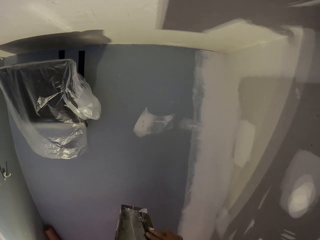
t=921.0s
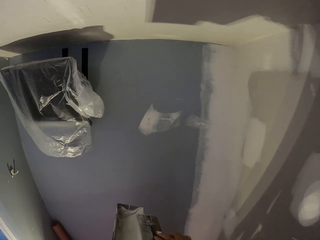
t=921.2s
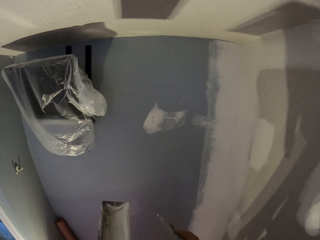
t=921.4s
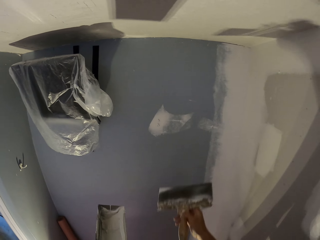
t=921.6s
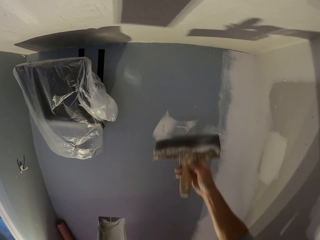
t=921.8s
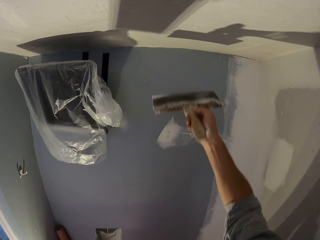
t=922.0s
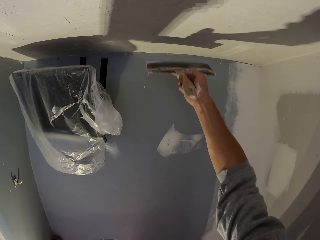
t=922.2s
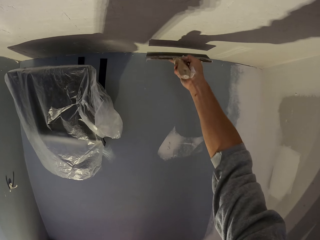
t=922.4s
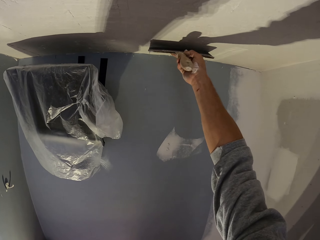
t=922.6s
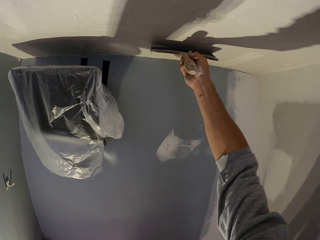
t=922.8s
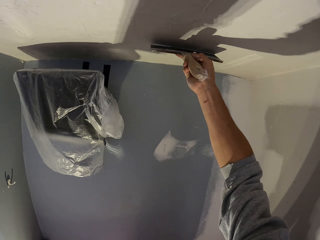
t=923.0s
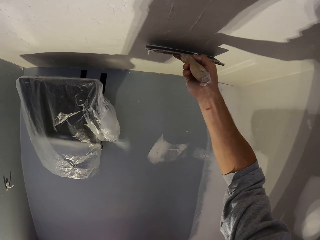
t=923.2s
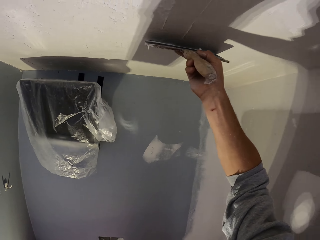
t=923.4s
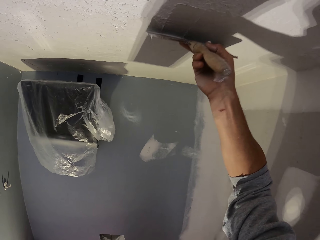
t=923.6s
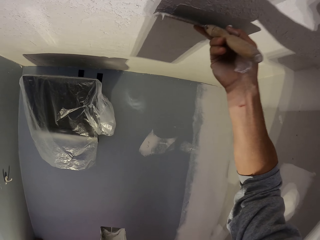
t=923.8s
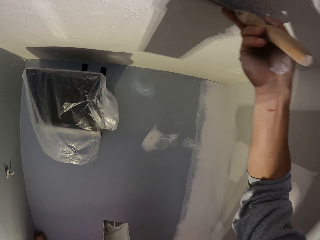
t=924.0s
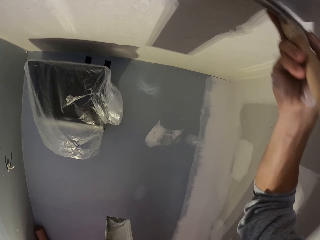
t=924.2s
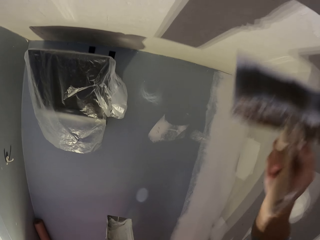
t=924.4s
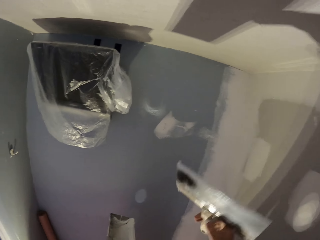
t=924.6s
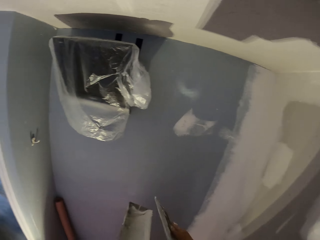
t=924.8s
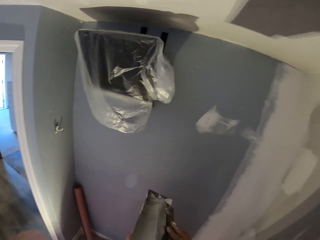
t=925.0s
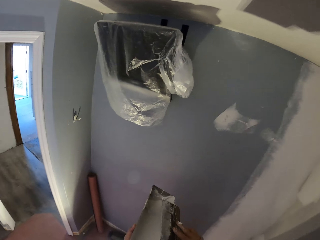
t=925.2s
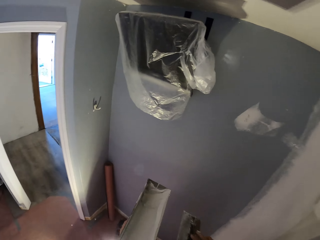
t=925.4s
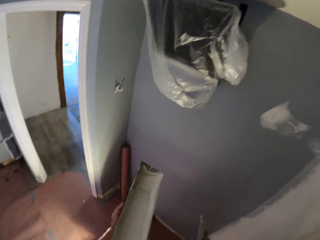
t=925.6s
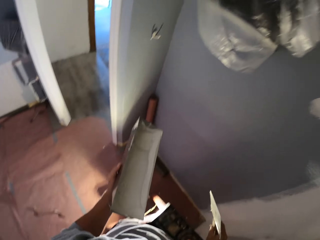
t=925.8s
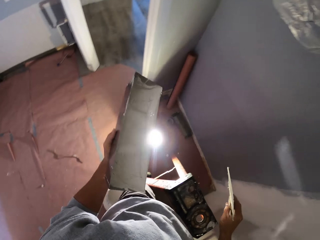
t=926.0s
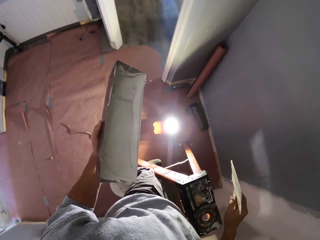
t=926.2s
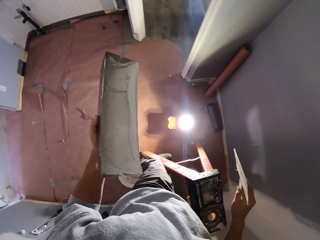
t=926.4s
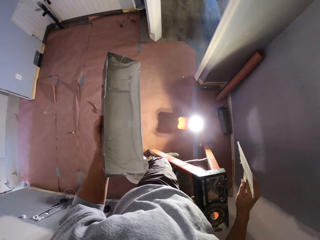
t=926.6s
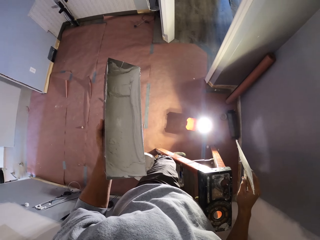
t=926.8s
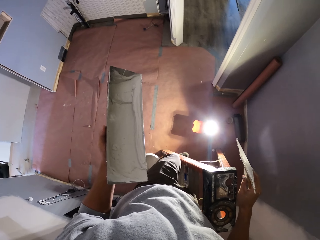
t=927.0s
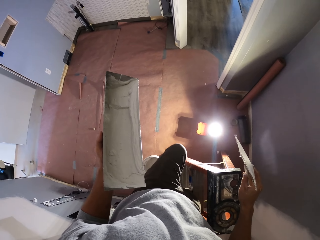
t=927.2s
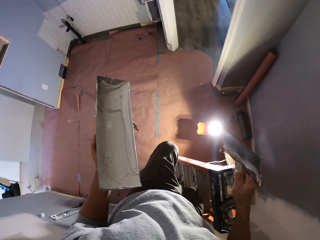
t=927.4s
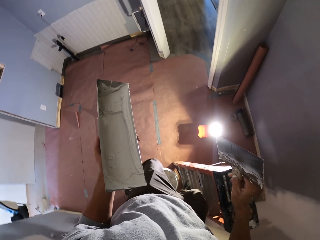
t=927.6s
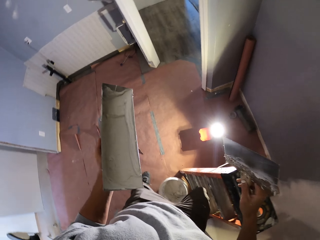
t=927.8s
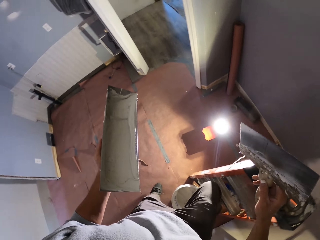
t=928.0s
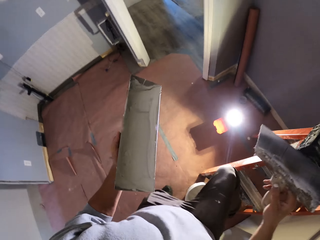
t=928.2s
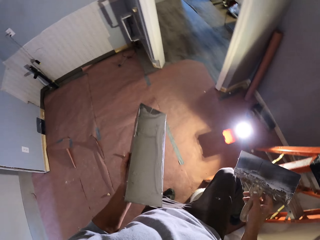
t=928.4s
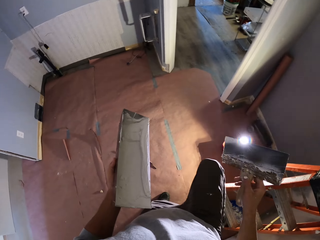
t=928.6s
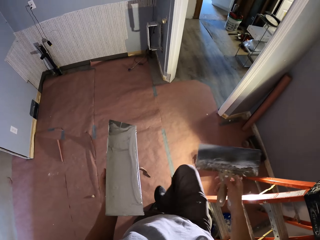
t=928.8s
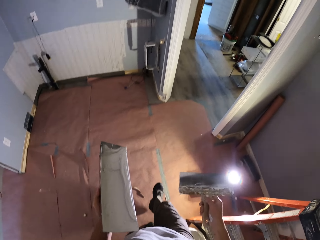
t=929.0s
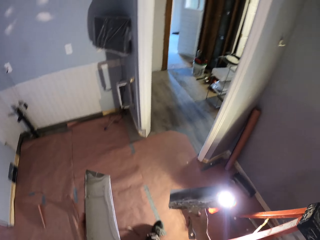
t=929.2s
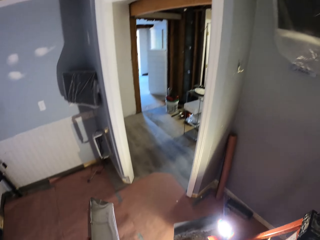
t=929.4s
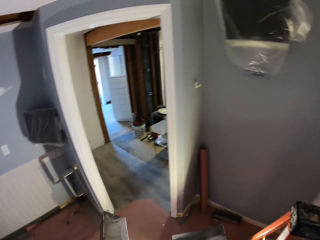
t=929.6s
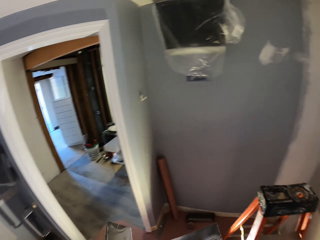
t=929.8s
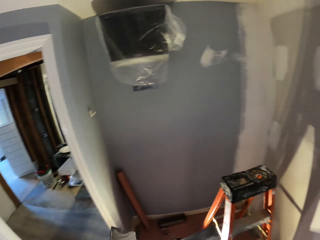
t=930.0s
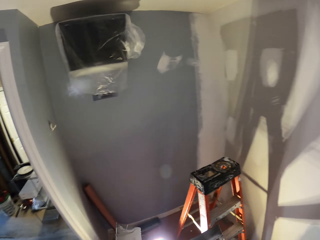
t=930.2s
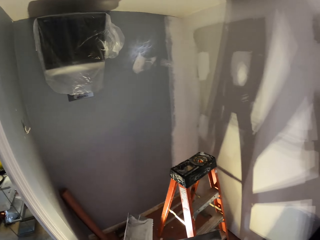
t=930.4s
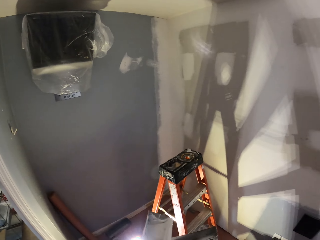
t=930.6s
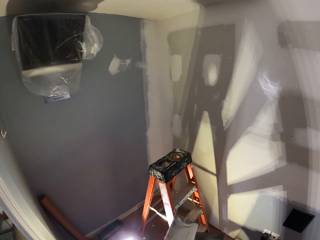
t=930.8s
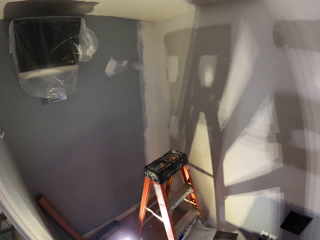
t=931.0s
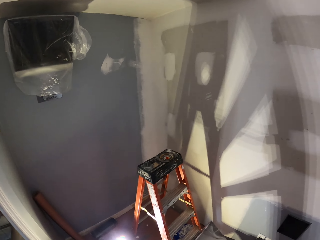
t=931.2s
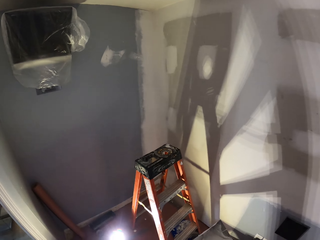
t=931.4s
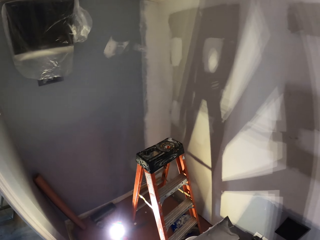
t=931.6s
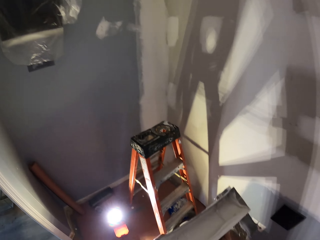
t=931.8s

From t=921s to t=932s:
The camera wearer stops applying the filler. He moves his hand with the scraper towards the filler can and rubs the scraper on the filler can. He moves his hand with the scraper towards the wall and applies the filler on the wall. He stops applying the filler. He moves his hand with the scraper towards the filler can and rubs the scraper on the filler can. He walks down the ladder.

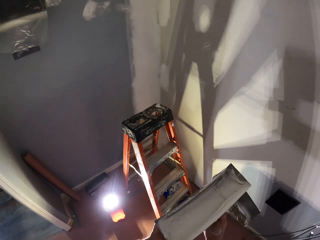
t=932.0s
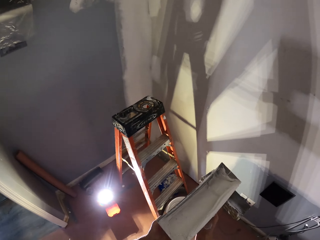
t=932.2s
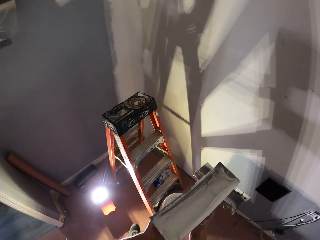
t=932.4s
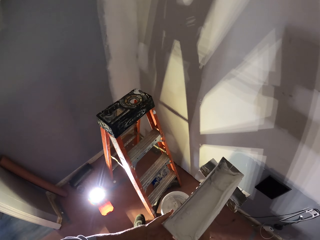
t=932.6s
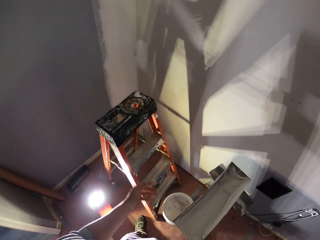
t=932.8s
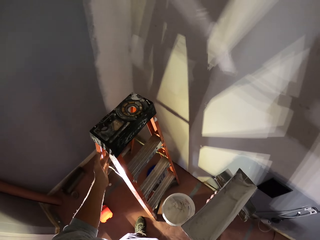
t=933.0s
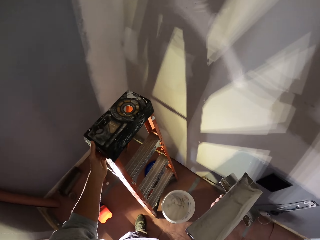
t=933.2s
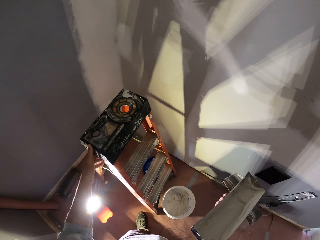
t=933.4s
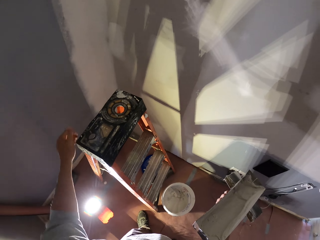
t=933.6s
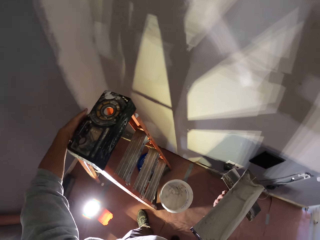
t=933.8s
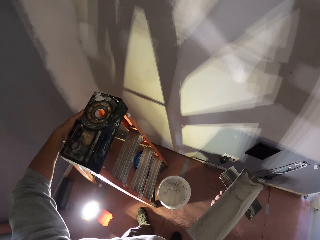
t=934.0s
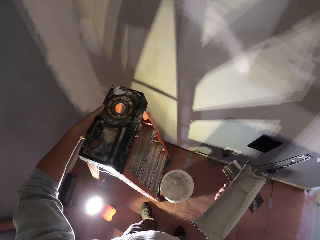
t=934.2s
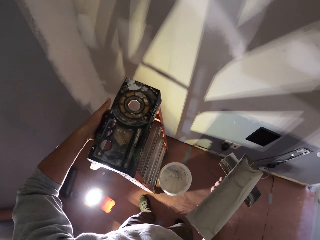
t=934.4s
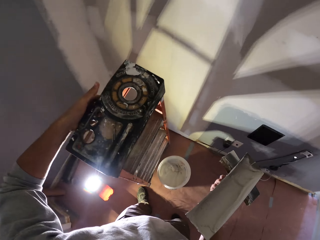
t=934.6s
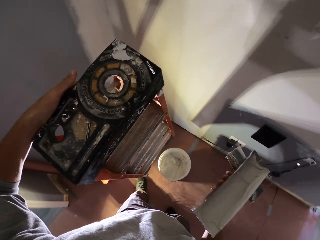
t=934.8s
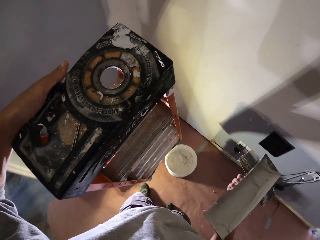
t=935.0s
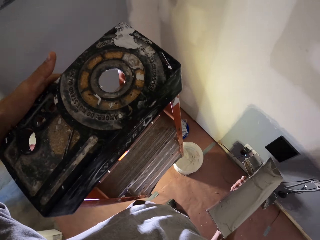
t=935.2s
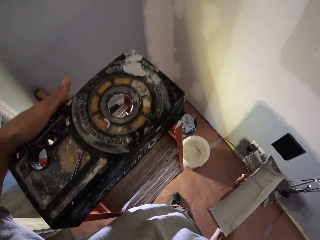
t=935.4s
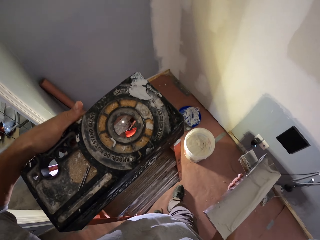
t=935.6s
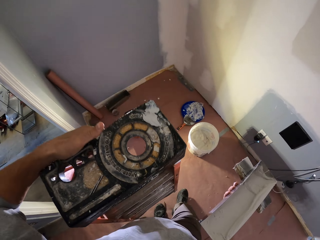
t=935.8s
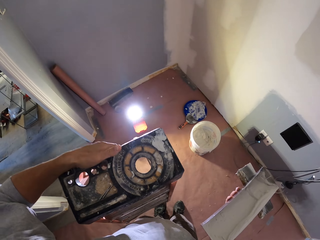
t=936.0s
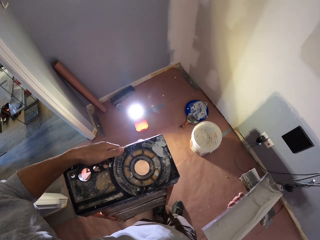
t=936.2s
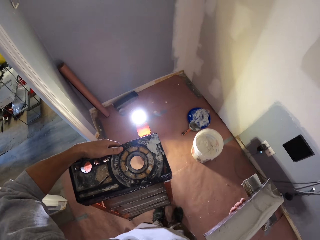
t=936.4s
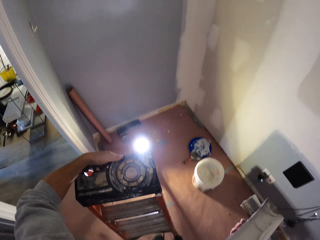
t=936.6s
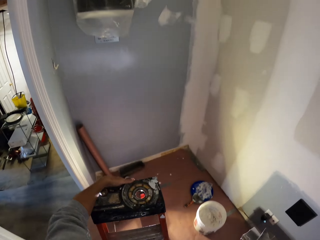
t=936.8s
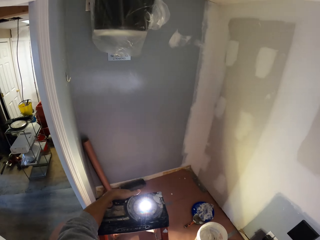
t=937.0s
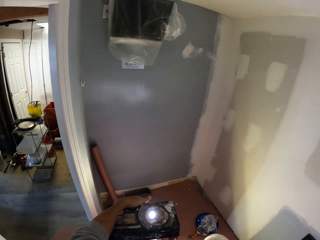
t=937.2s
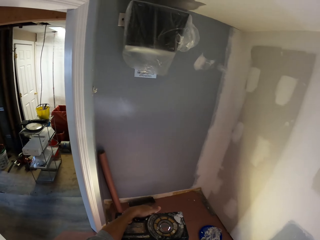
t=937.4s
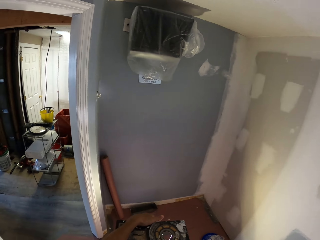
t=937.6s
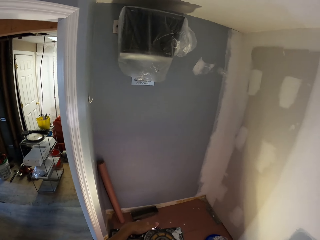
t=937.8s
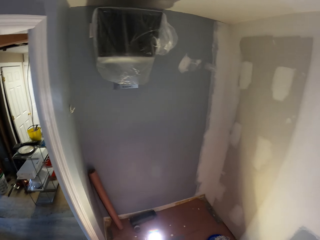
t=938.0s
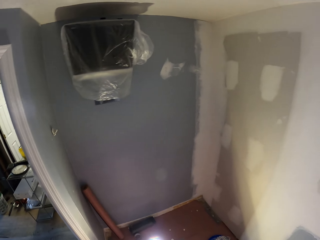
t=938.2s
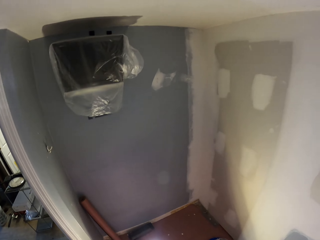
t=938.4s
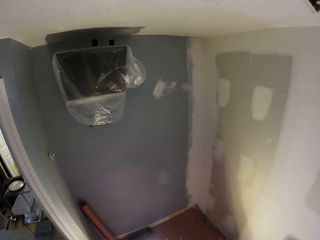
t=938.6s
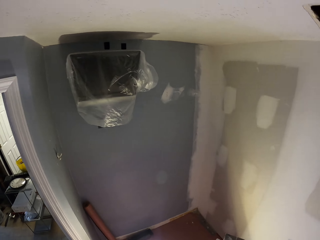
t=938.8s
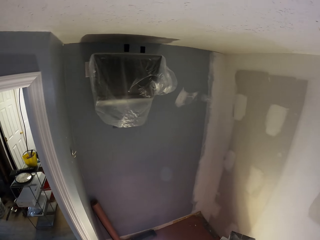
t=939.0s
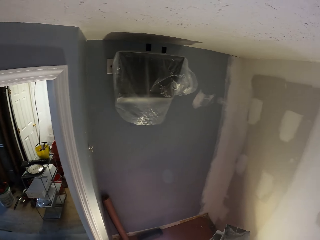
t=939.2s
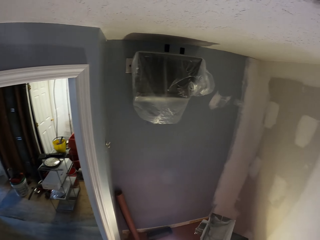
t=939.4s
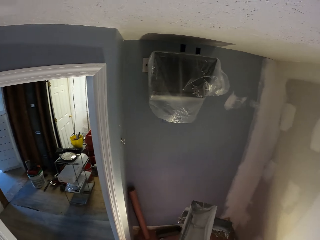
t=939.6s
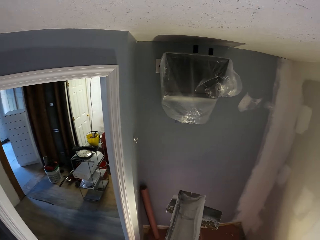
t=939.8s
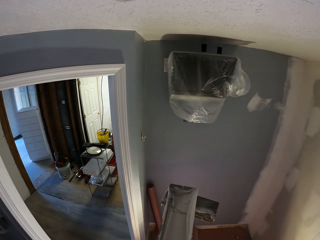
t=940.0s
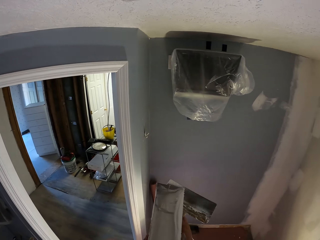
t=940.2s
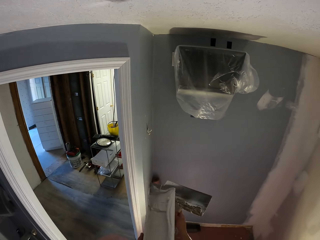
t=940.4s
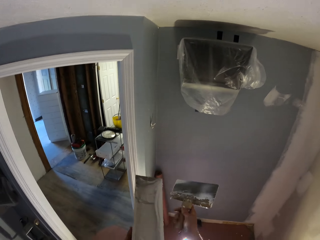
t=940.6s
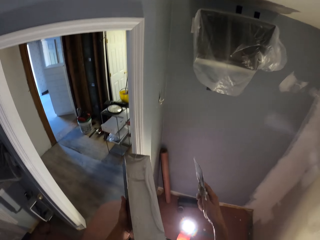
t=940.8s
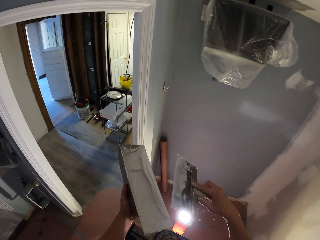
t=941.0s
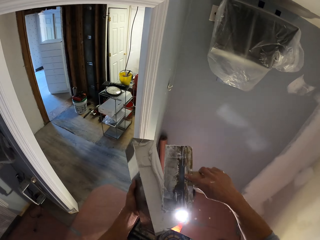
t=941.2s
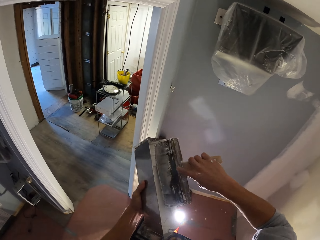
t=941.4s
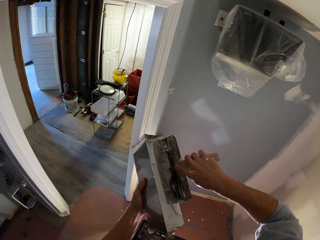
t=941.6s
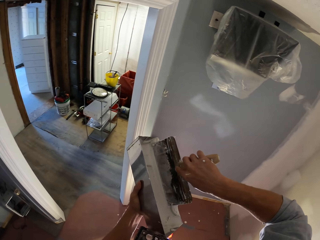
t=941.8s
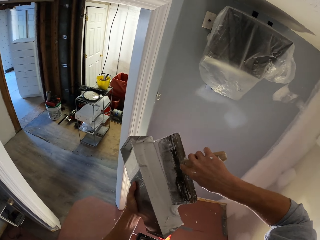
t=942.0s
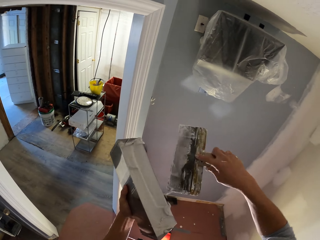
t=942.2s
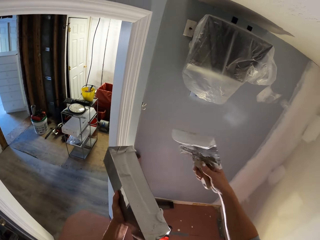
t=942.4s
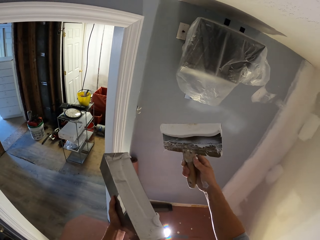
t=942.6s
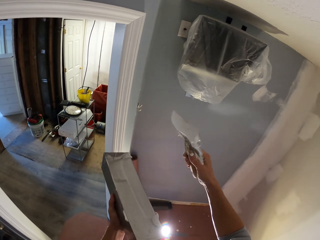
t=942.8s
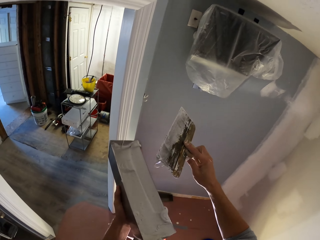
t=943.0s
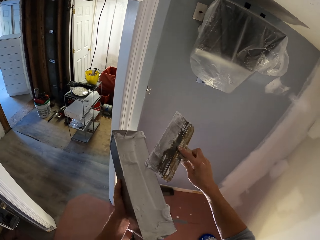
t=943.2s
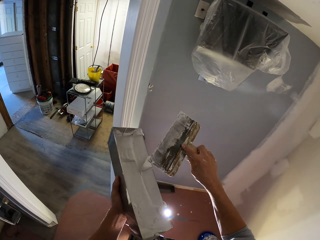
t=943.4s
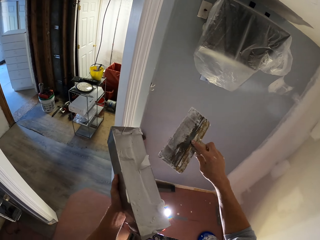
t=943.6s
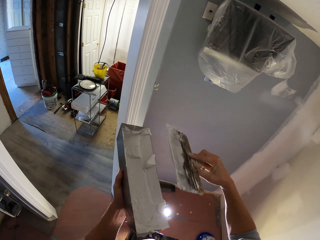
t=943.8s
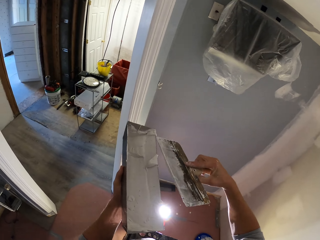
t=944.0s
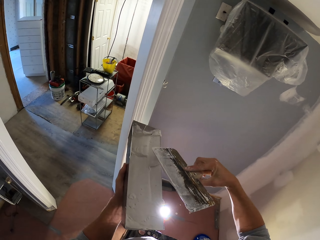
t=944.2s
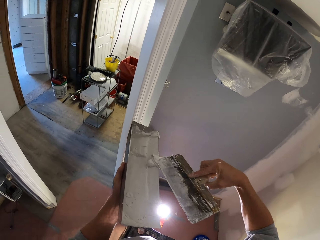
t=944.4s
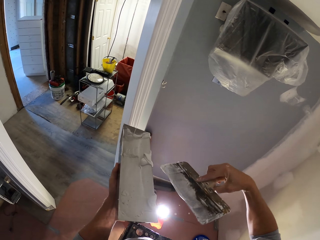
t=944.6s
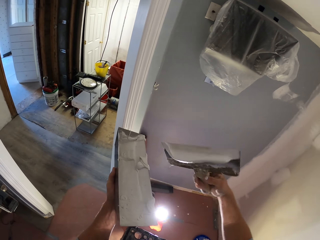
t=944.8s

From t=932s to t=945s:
The camera wearer puts the filler can in the hand with the scraper. They touch the ladder, carry the ladder and put the ladder down. They remove their hand from the ladder. They walk up the ladder. They put the filler can in the other hand. They rub the scraper in the filler can.
